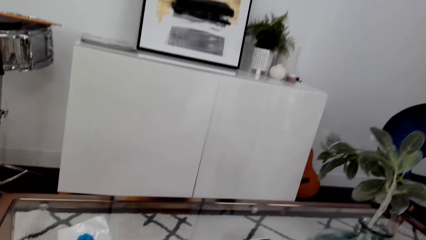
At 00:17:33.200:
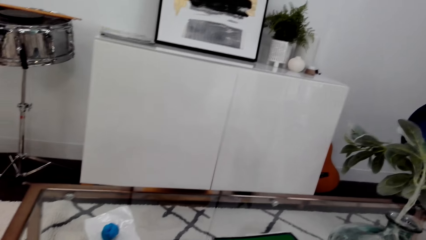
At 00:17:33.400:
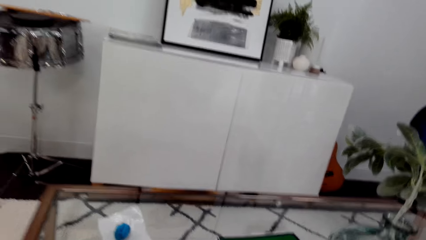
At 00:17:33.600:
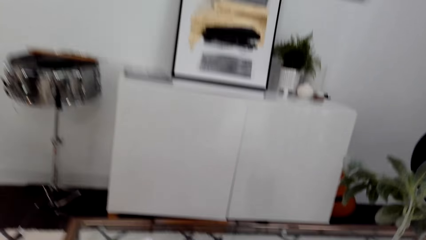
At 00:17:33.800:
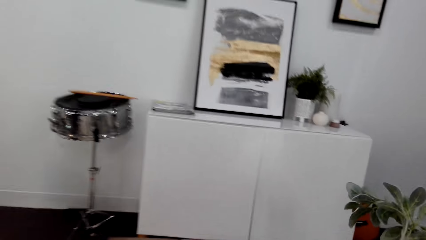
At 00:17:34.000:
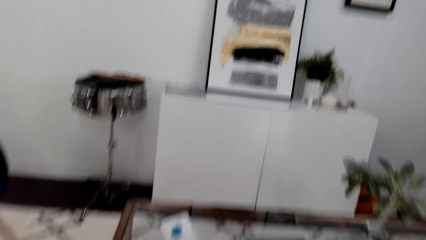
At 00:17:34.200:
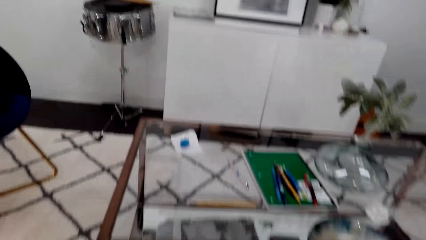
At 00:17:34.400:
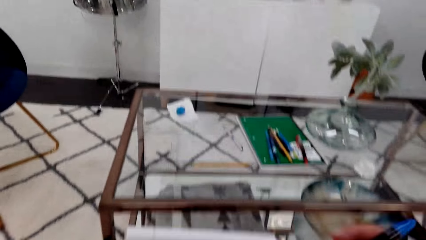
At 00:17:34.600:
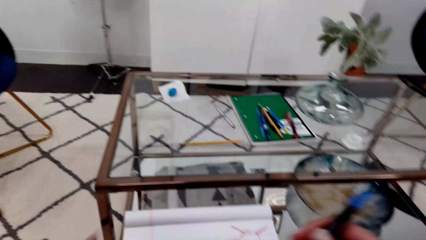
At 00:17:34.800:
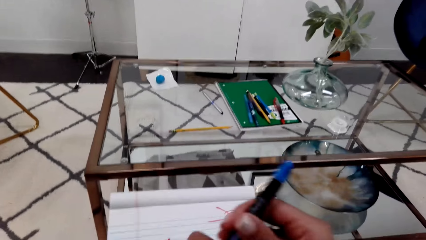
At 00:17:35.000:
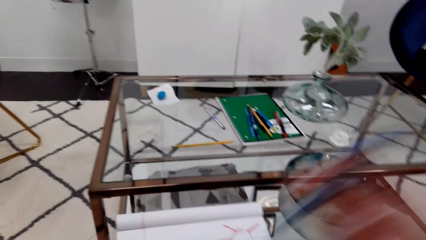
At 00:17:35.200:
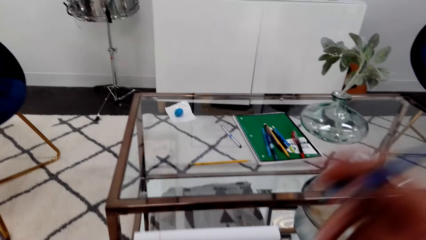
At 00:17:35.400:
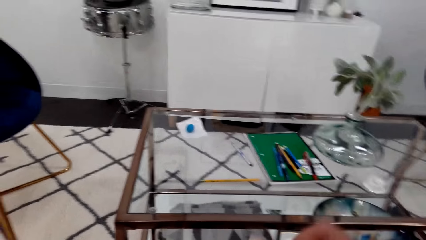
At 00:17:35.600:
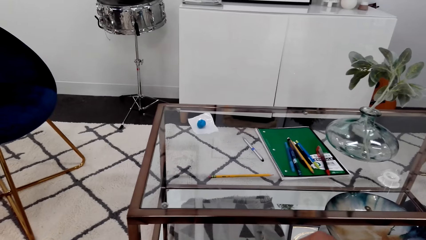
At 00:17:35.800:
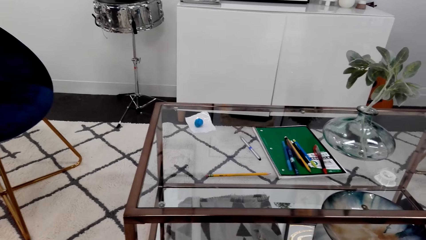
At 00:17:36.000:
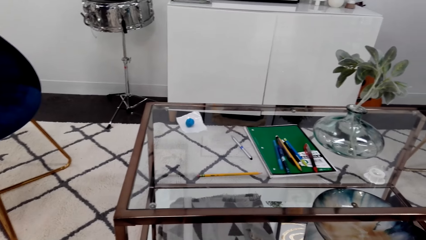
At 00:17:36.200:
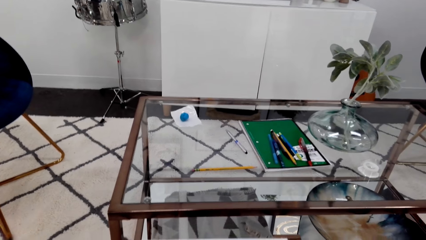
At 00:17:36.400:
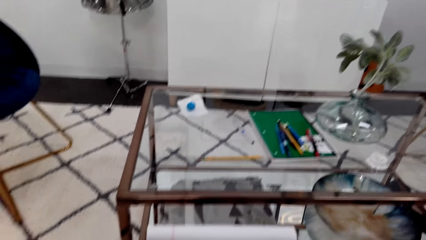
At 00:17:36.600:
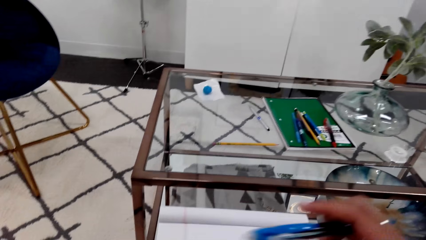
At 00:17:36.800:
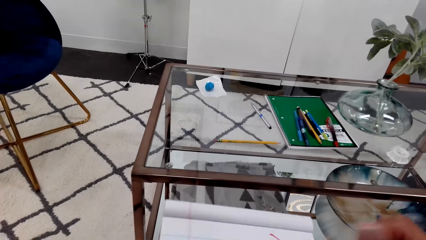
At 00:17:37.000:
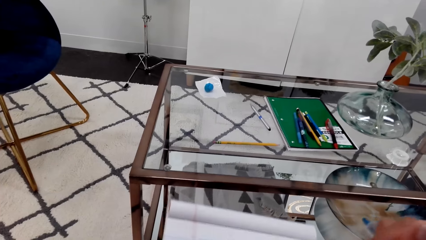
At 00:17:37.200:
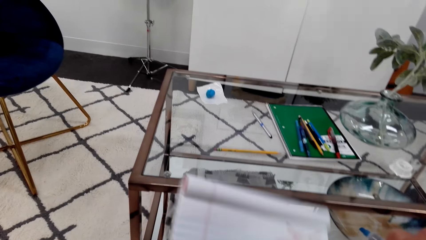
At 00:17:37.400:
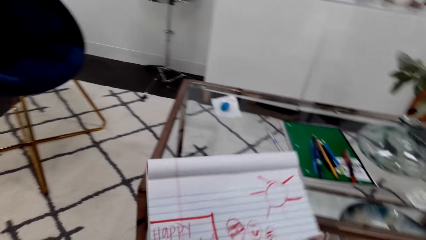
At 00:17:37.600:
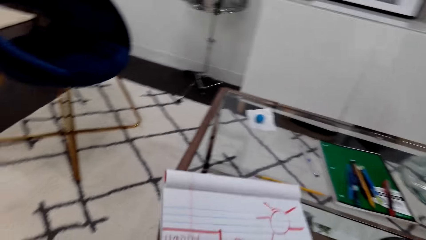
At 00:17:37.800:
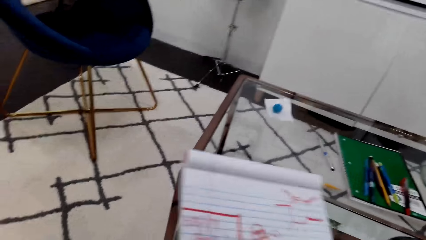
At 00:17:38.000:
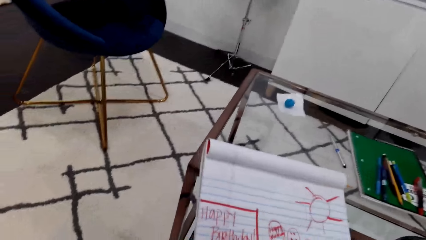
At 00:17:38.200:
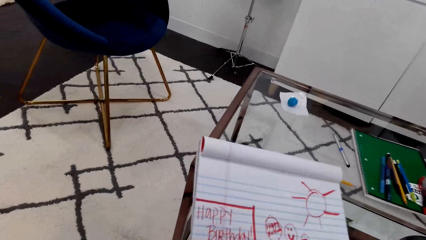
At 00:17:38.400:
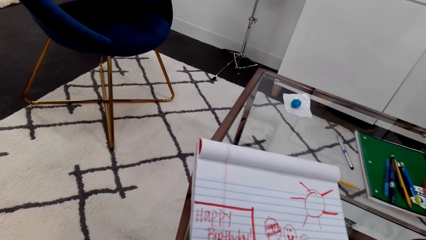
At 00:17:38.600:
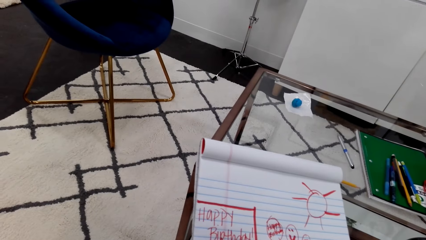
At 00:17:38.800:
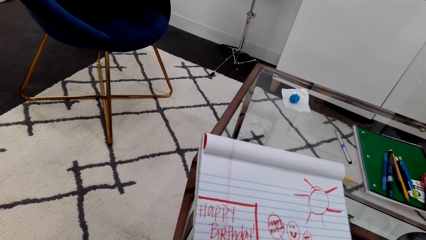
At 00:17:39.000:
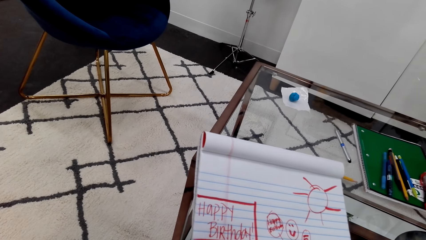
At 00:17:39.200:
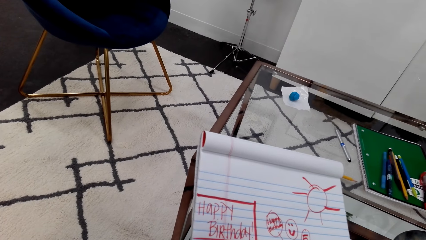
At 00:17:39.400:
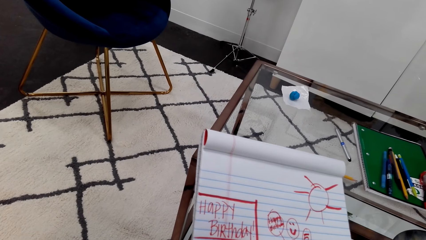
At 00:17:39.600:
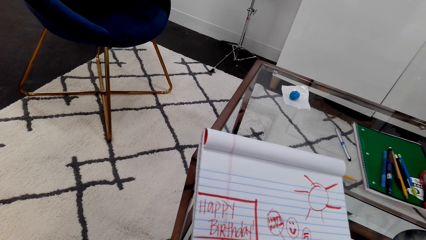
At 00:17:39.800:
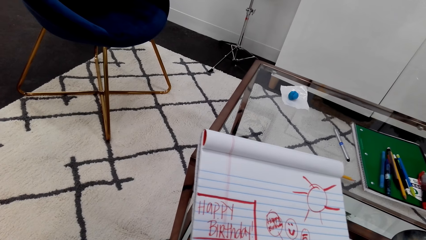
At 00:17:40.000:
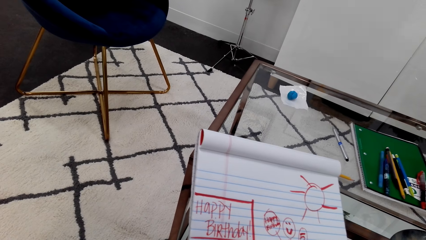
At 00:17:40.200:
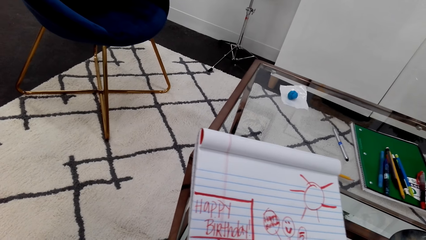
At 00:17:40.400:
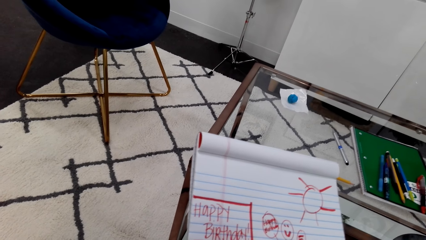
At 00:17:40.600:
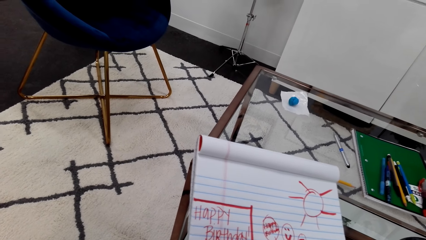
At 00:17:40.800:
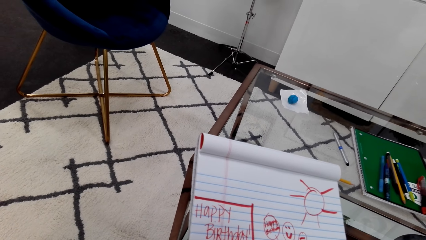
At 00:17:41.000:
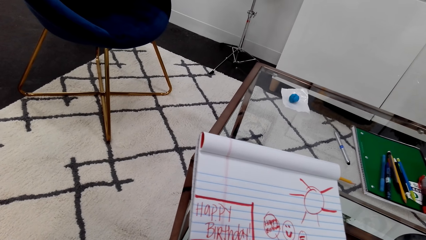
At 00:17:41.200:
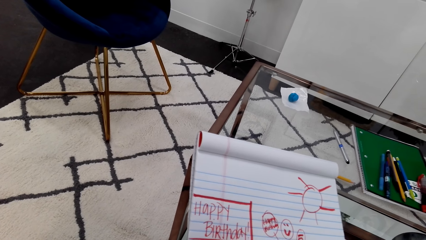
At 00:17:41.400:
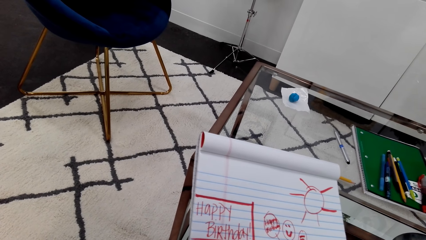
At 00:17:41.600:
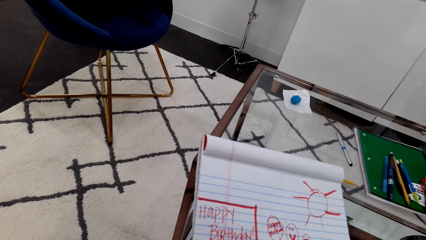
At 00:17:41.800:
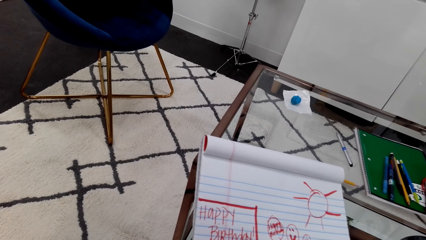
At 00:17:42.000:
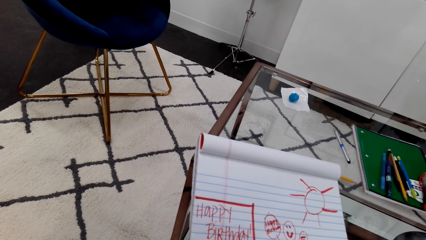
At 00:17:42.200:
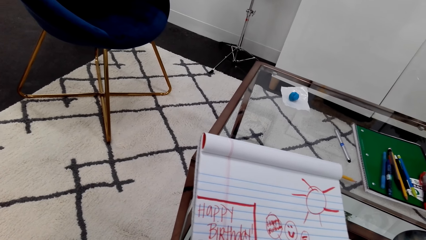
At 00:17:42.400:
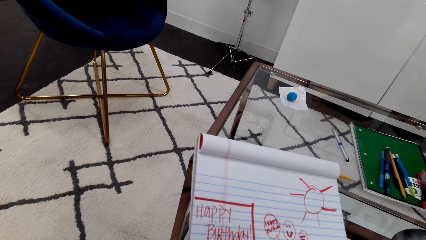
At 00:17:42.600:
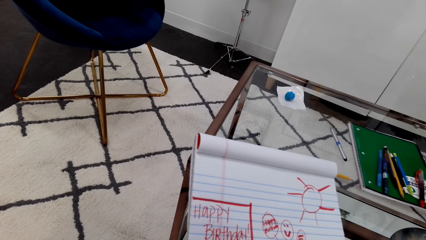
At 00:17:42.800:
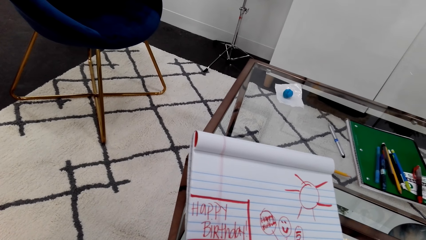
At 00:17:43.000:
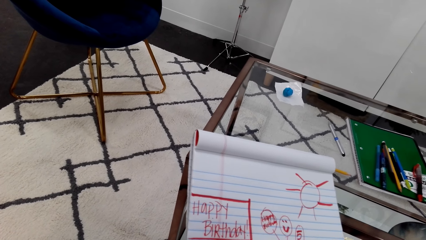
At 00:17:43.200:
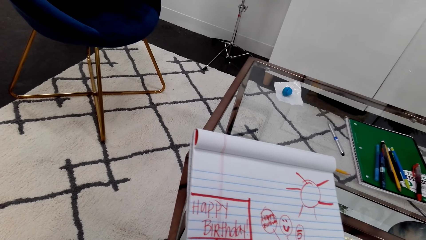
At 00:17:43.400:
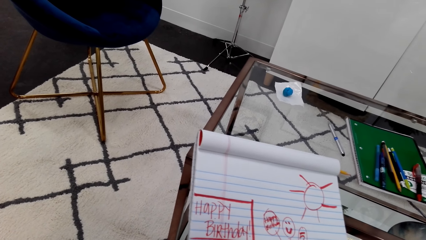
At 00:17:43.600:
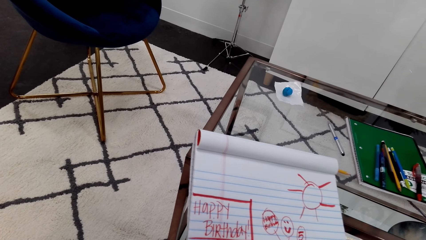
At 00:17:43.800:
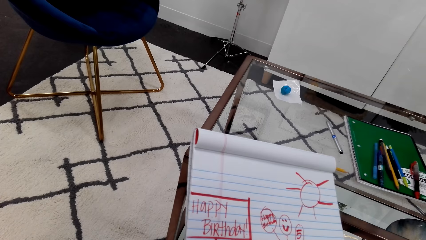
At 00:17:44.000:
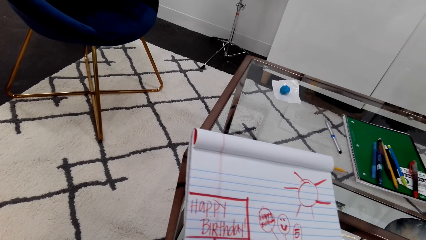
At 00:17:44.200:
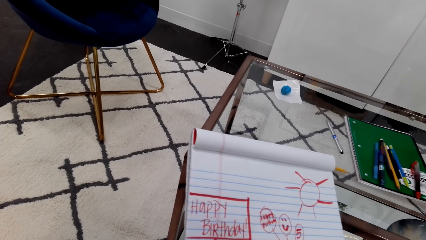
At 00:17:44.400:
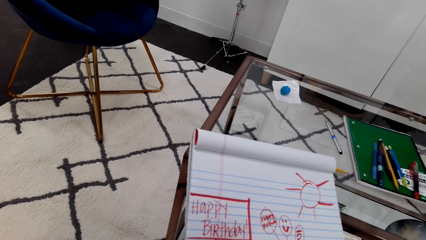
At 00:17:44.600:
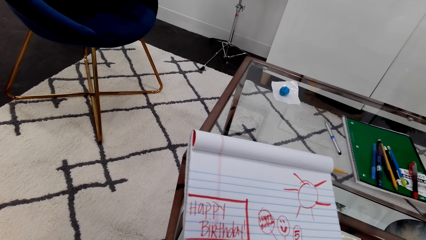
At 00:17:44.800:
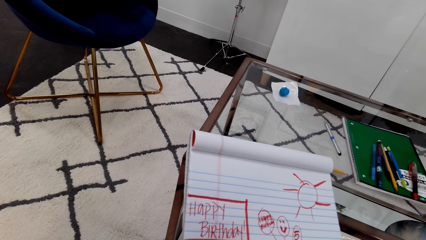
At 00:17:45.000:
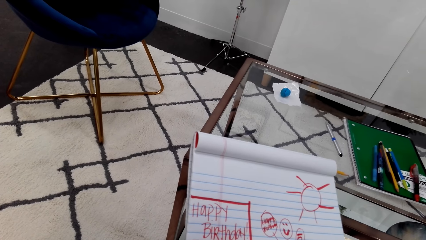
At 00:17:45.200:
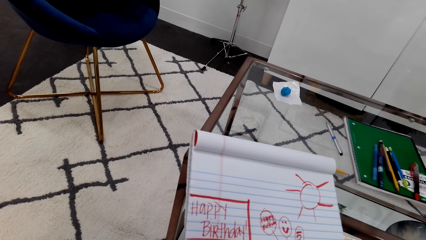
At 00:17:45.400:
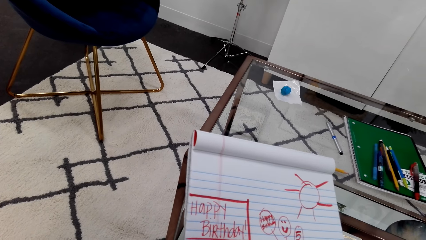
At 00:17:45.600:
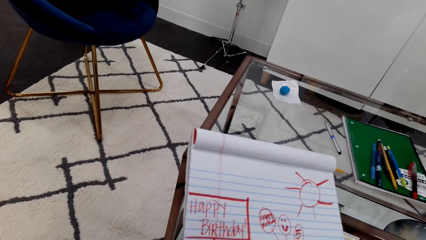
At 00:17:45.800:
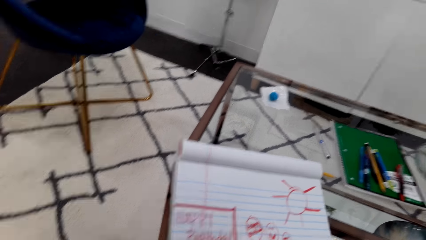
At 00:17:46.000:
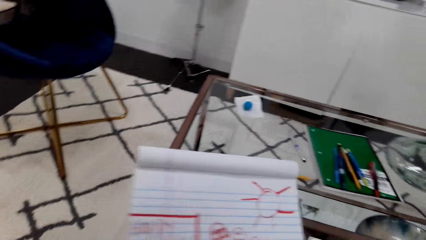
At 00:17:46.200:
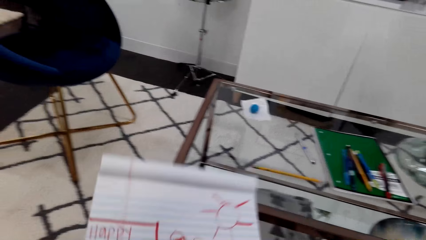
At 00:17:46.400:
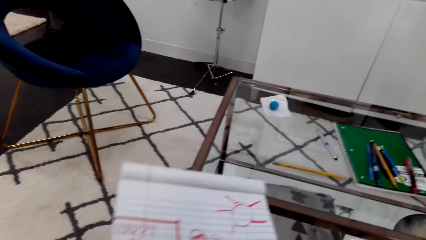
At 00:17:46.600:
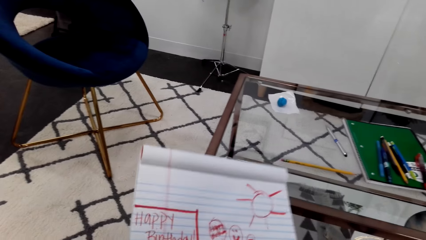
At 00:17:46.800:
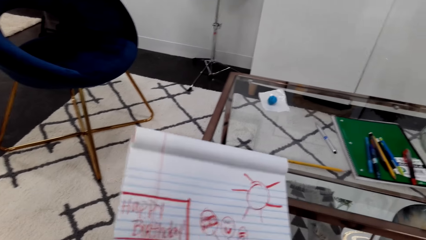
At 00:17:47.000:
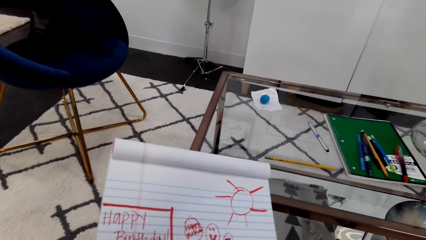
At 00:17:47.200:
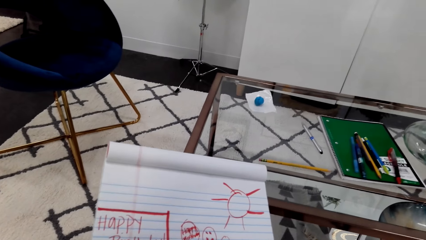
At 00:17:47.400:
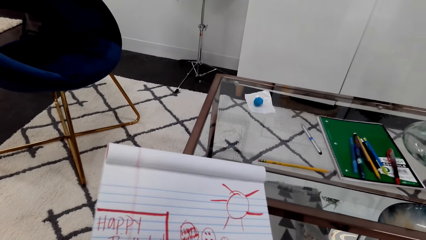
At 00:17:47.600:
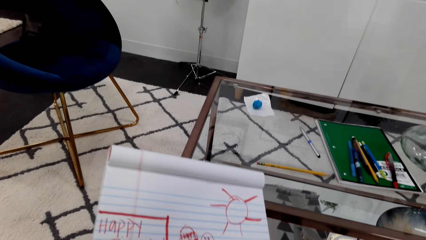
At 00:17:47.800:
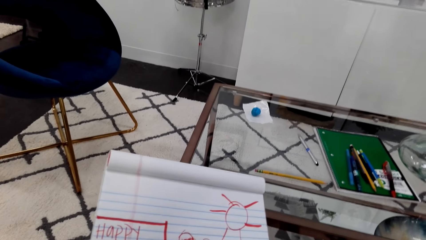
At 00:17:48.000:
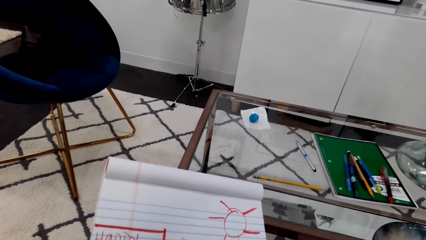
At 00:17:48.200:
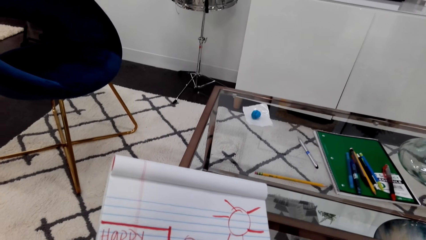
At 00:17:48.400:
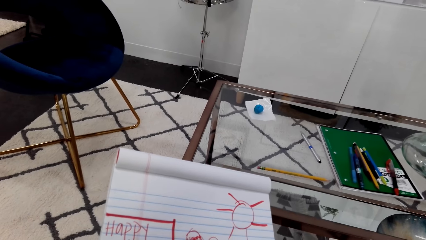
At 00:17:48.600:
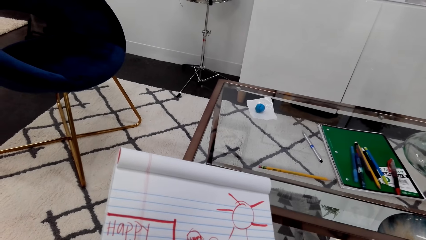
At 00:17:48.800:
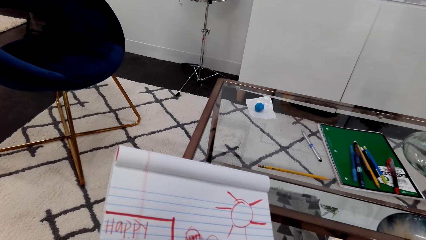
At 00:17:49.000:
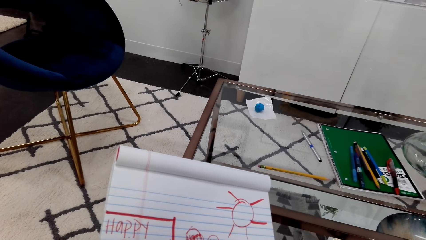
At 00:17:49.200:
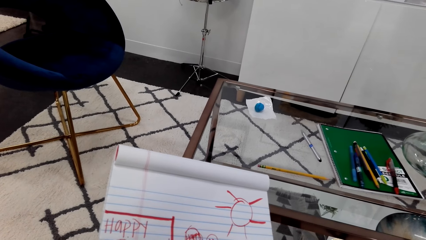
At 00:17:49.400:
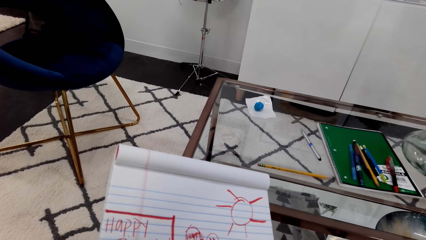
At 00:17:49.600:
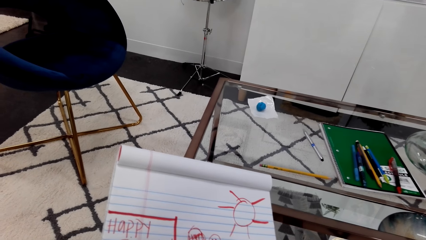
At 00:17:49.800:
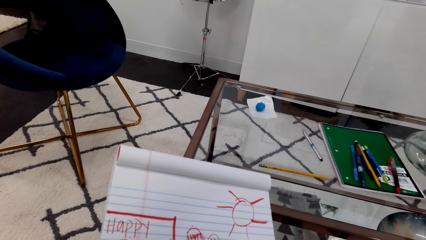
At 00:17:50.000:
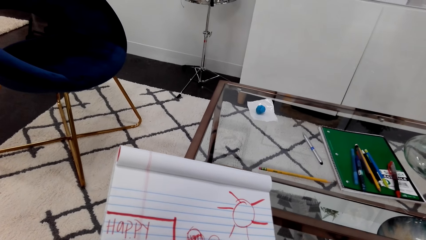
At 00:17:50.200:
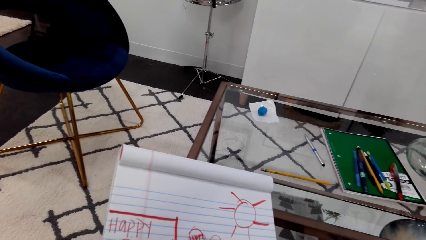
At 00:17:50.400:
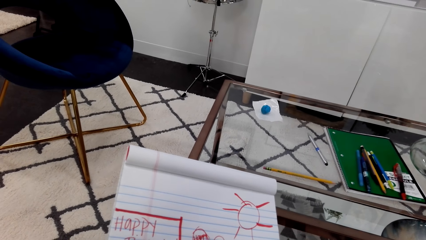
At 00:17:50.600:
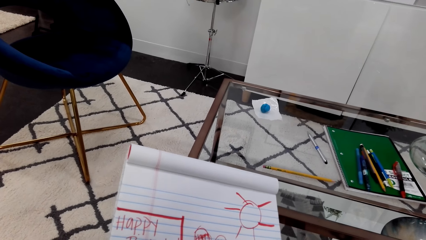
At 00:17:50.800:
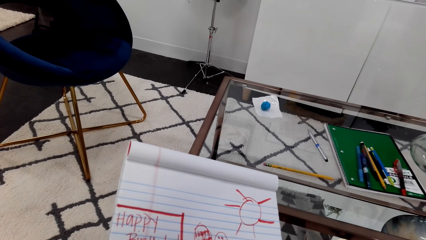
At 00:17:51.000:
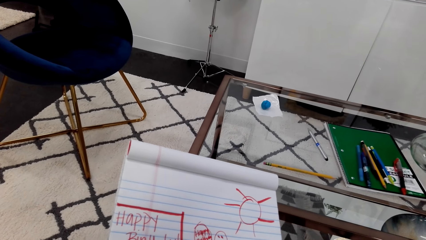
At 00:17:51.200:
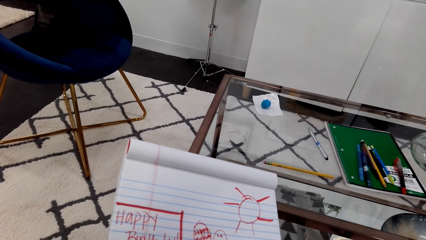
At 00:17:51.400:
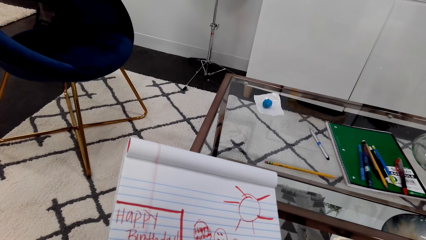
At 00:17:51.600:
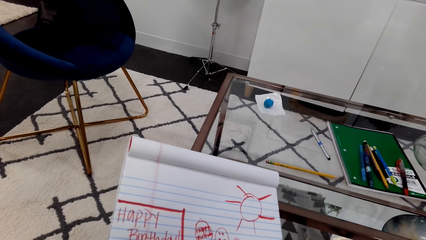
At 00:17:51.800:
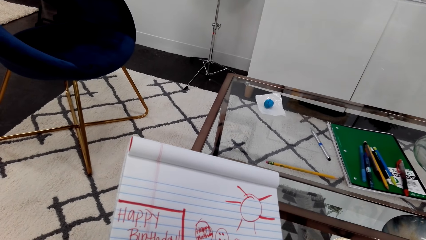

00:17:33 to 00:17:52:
The camera wearer moves the hand. They move the book. They move the book again.
